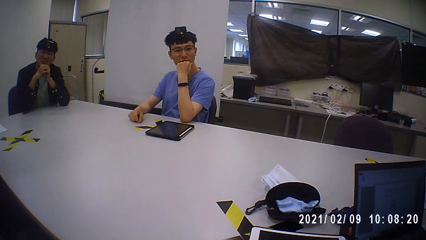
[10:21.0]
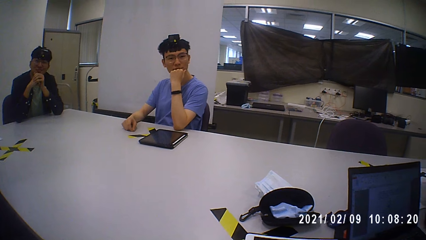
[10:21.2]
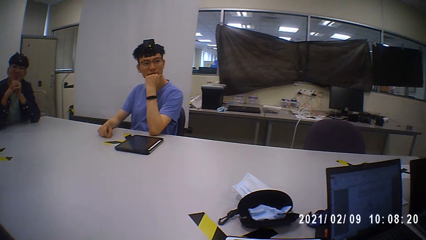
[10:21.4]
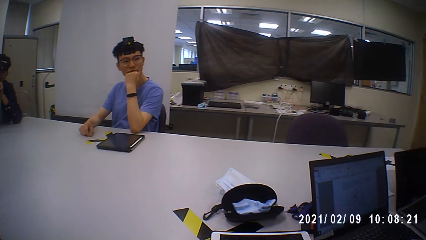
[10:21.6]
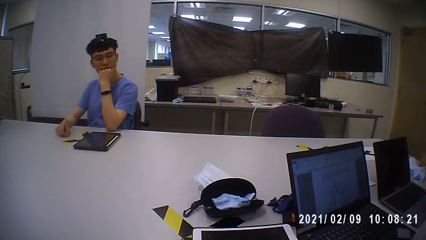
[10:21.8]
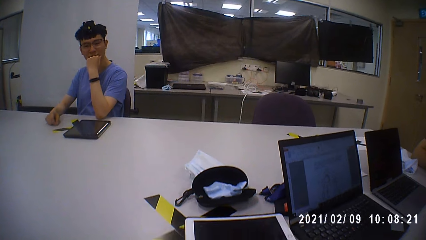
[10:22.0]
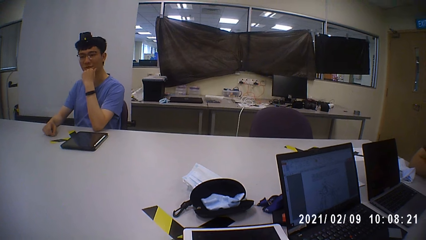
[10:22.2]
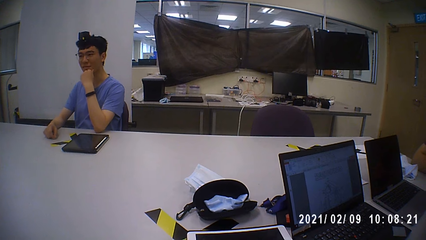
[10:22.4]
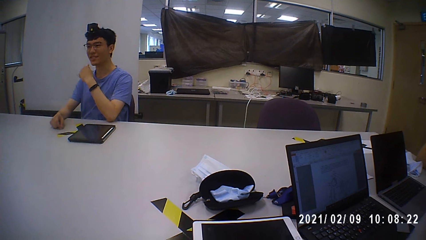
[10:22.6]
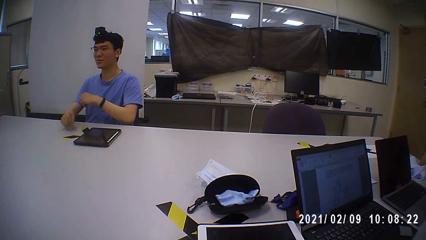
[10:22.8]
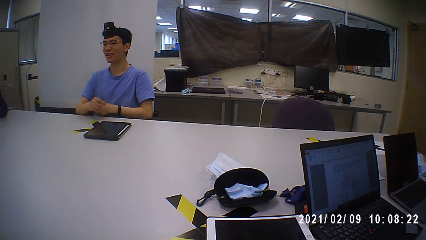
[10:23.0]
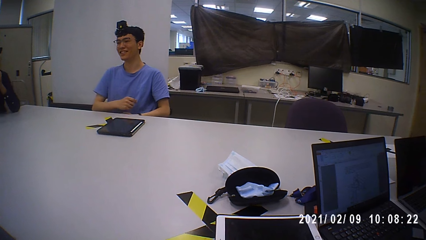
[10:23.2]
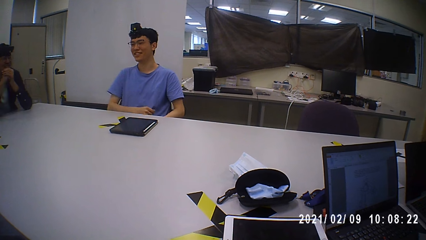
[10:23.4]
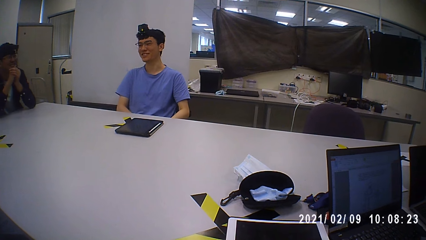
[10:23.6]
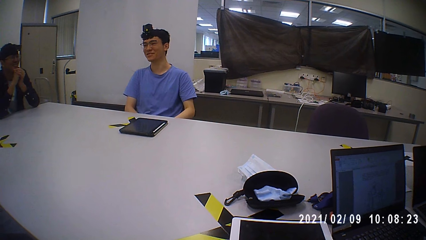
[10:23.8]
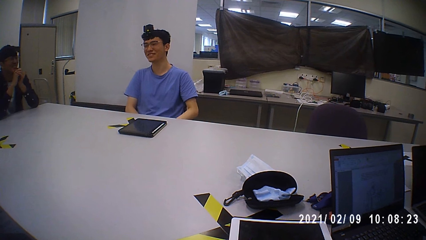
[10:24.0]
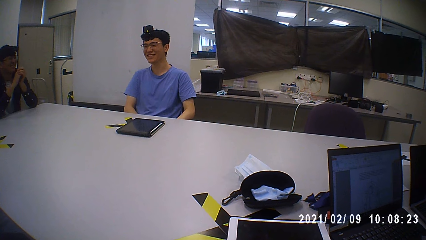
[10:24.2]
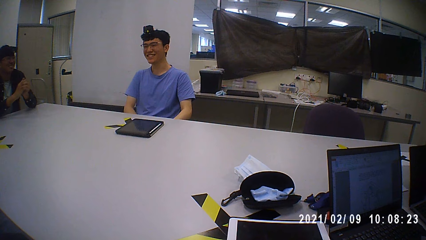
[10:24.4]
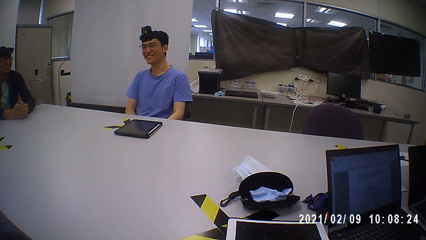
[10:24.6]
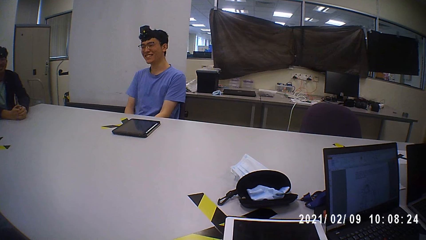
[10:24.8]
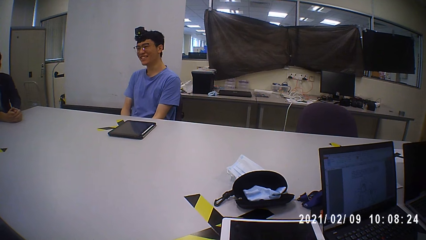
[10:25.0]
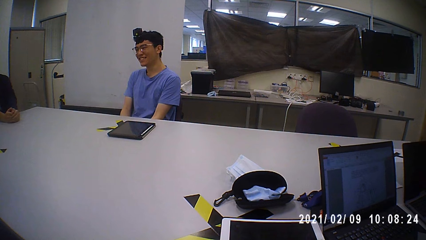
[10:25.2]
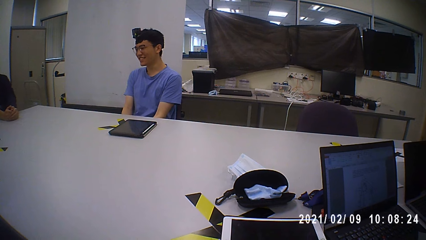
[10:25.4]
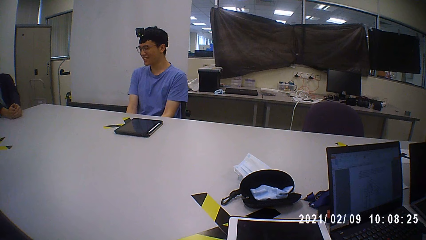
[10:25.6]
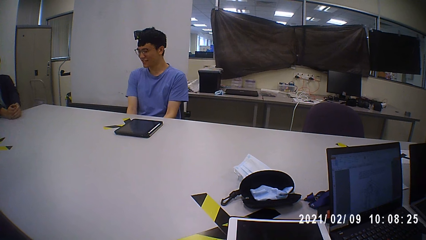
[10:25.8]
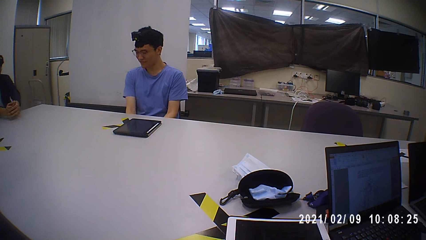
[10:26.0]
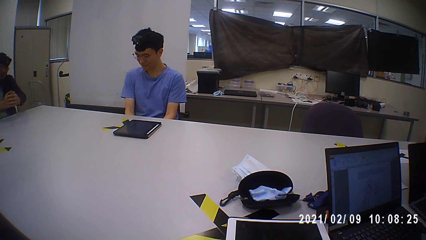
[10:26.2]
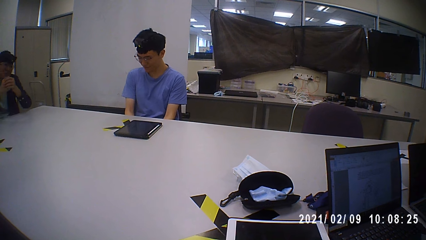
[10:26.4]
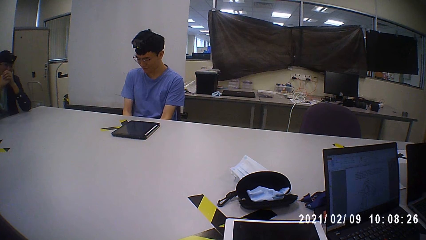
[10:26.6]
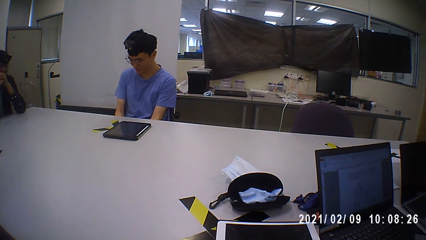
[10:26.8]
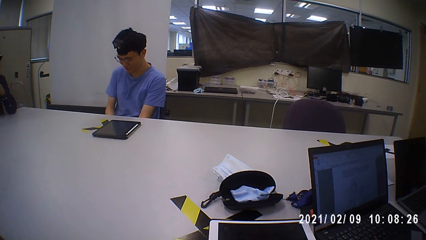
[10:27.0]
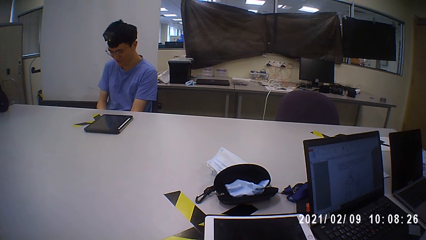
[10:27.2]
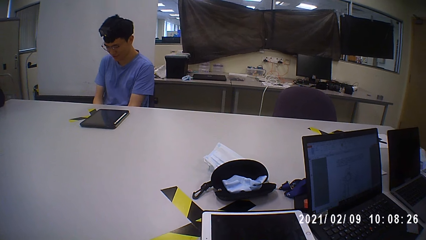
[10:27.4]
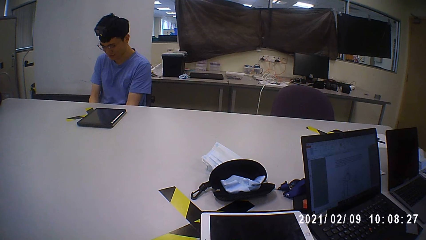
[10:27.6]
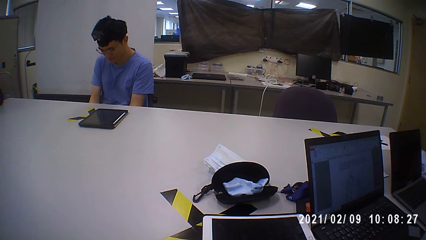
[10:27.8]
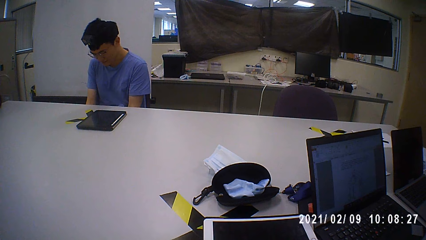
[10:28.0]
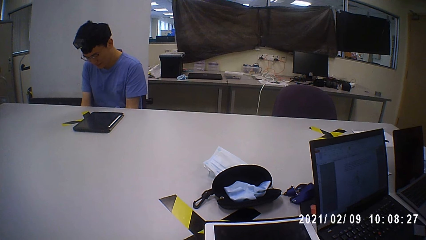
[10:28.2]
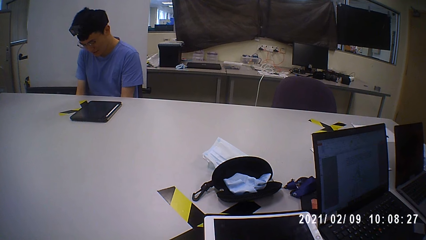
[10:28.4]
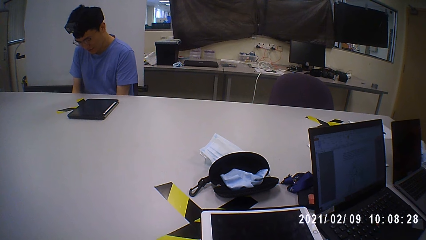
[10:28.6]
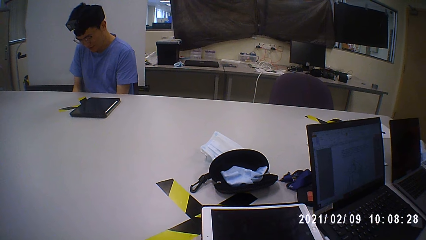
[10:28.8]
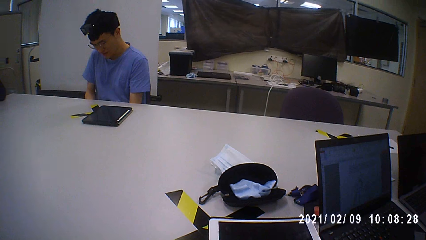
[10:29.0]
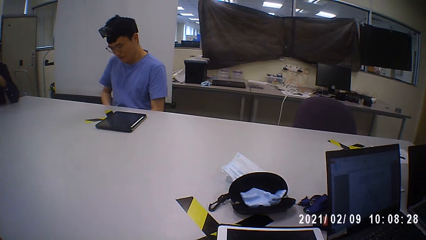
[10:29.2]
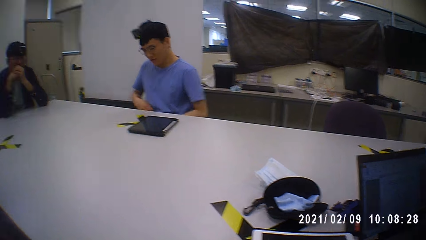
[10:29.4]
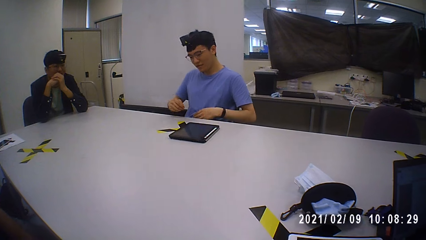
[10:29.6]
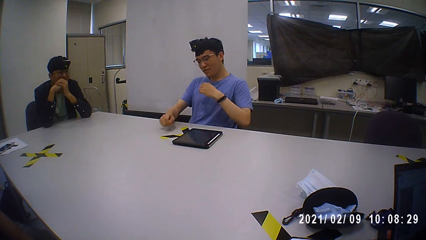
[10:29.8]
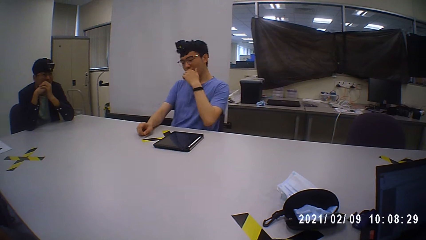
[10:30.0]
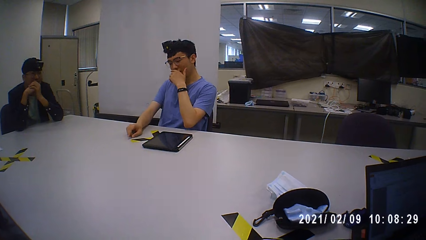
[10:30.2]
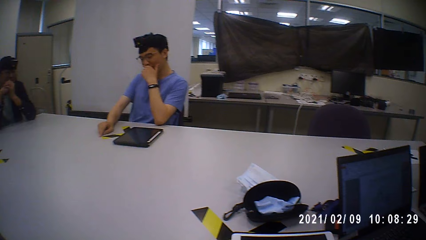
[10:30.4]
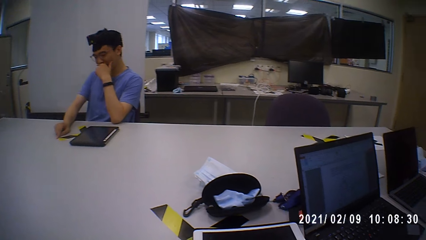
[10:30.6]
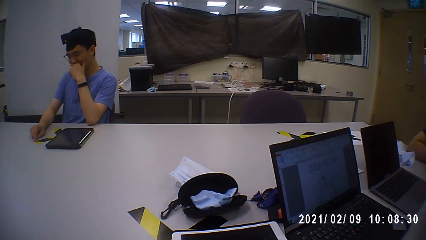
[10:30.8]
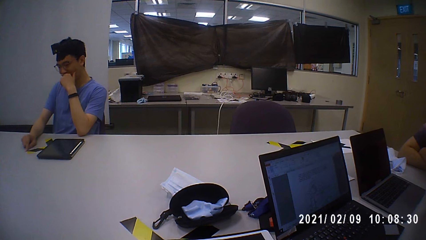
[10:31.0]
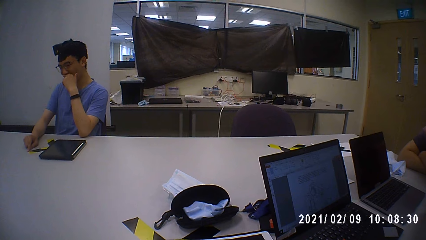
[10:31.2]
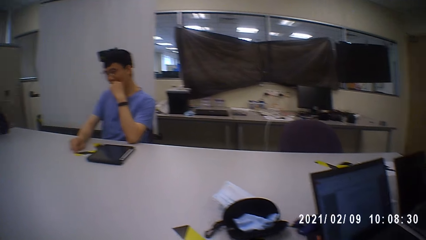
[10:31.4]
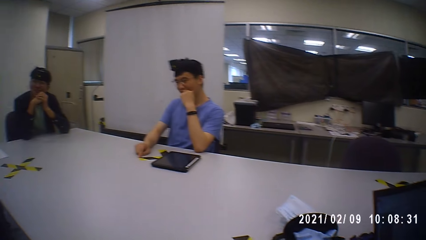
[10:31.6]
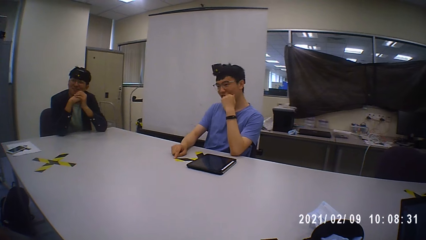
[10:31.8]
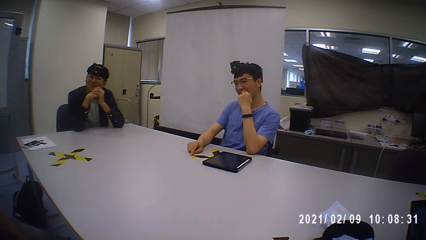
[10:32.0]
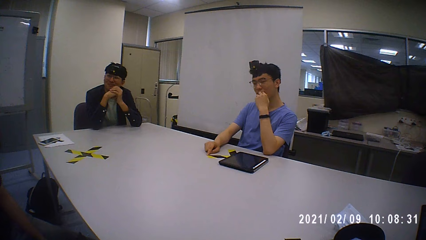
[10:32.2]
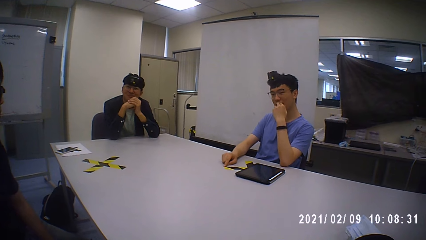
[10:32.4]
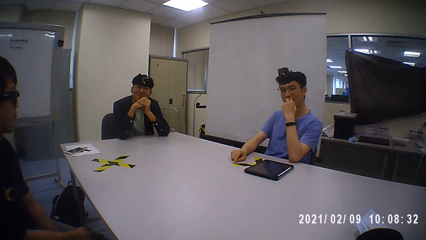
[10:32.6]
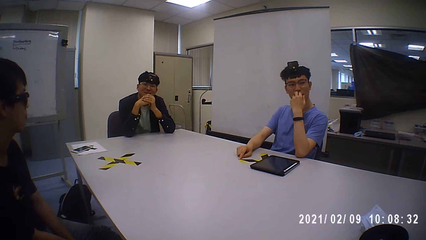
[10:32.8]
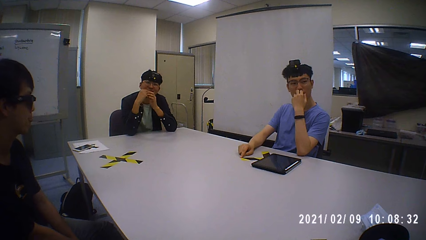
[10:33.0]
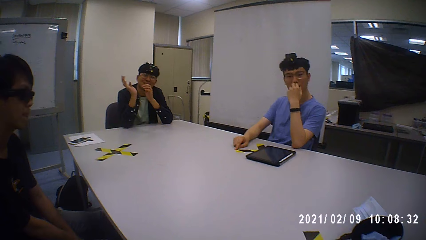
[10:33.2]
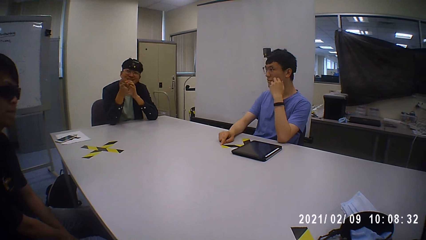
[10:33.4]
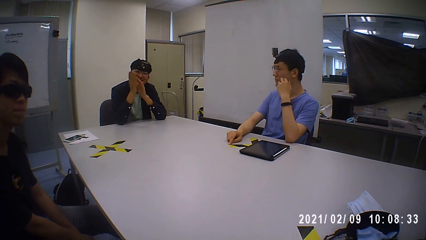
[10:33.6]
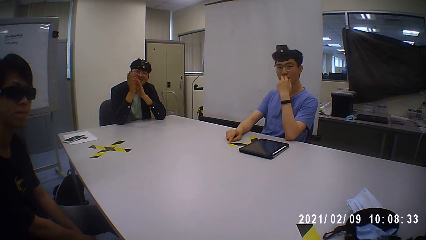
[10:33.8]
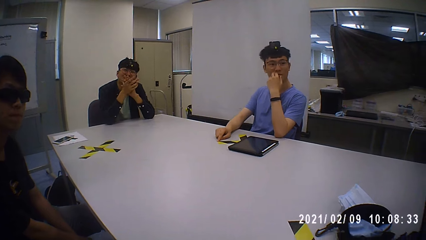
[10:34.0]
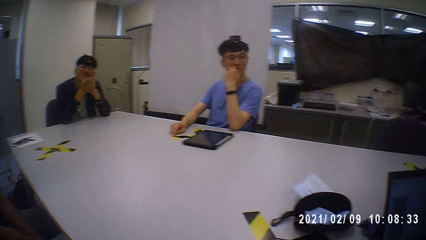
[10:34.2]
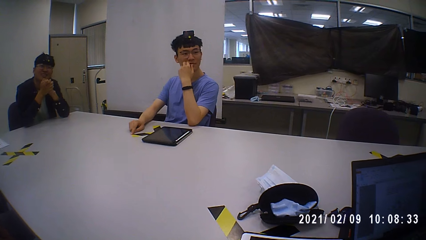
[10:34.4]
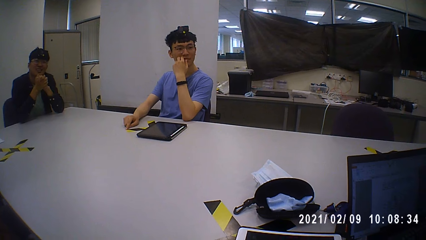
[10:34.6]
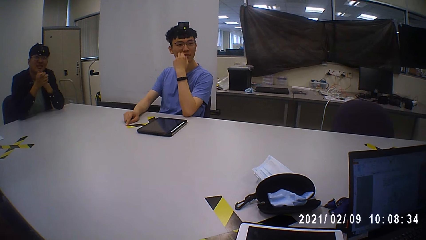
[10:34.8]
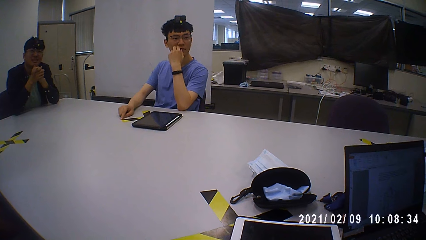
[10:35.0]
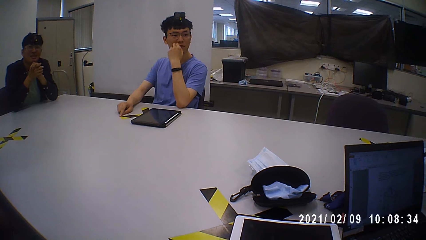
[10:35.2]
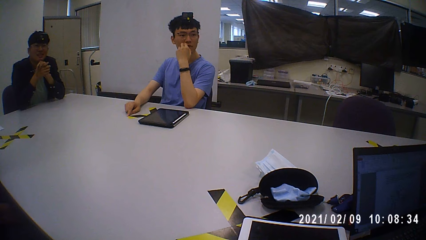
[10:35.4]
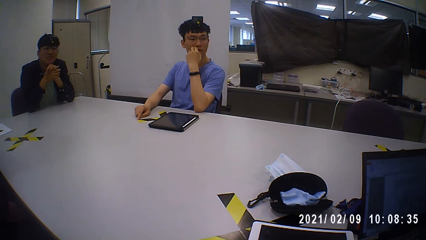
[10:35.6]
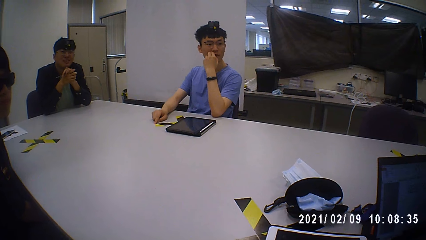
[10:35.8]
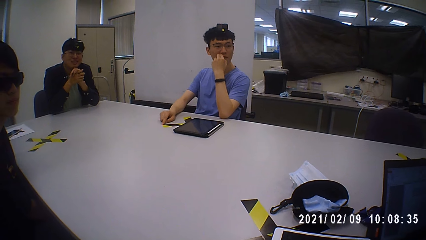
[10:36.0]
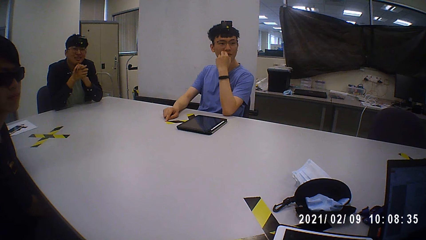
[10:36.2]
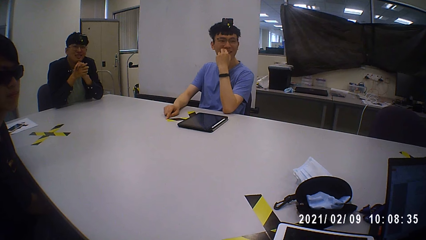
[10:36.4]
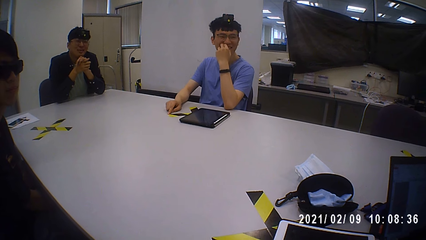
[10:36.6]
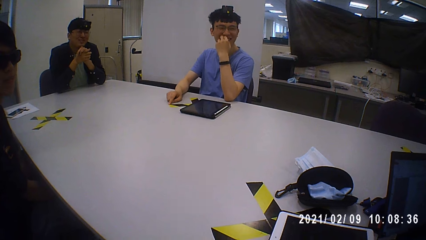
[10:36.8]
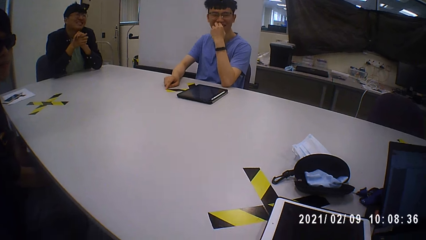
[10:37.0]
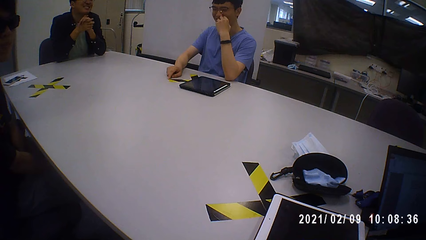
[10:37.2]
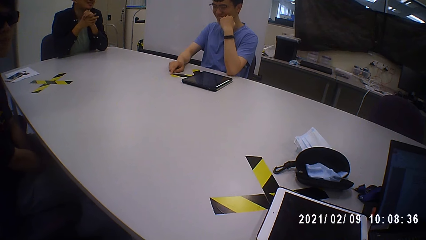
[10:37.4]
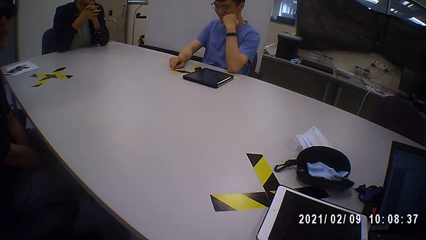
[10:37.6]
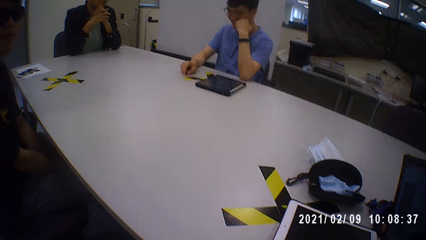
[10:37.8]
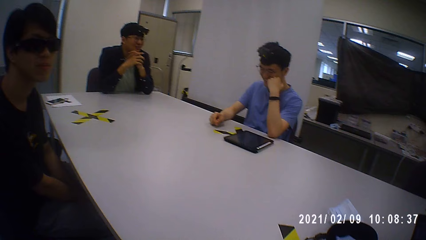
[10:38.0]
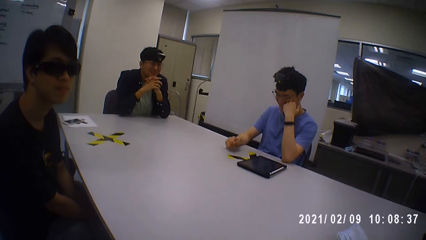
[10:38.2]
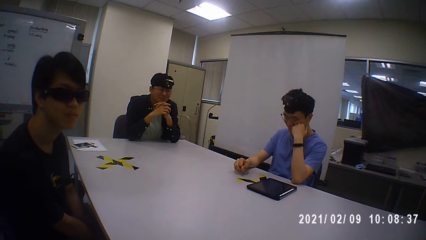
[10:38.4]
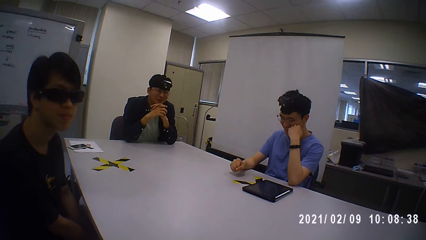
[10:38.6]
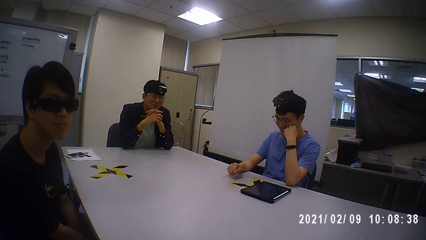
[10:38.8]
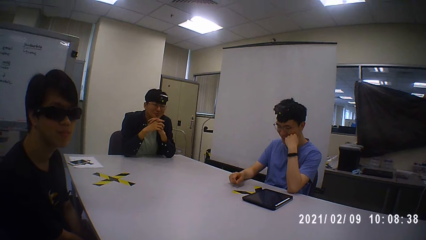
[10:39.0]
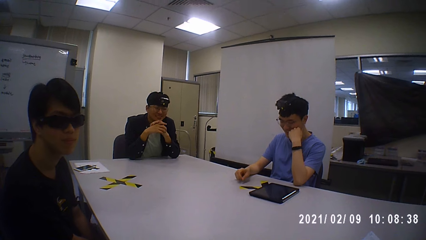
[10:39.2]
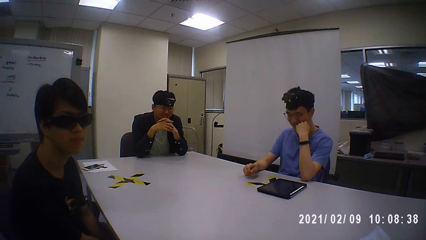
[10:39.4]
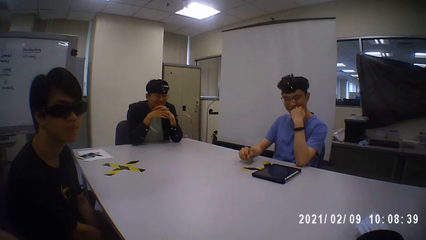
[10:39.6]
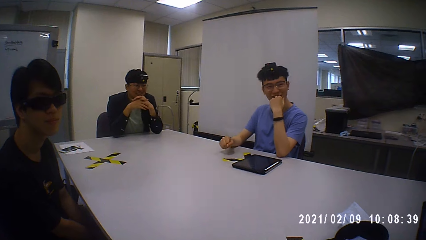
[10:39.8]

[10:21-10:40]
The man interacts with another man. A person moves the hand to the face. A third man interacts with a fourth man.
